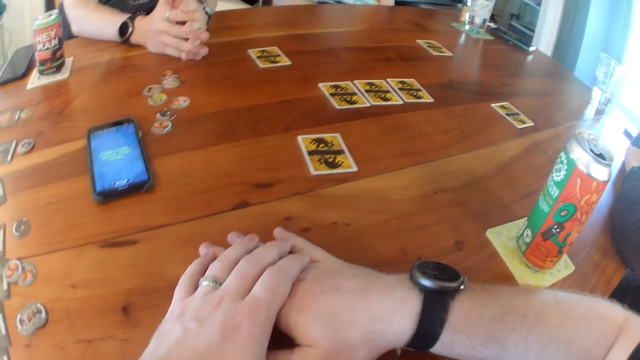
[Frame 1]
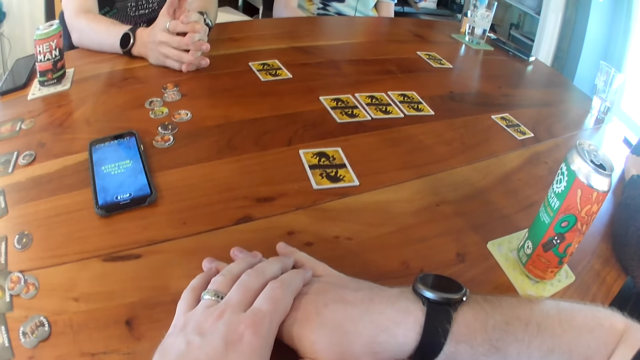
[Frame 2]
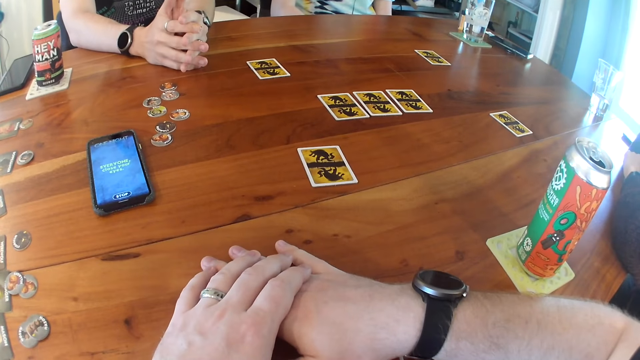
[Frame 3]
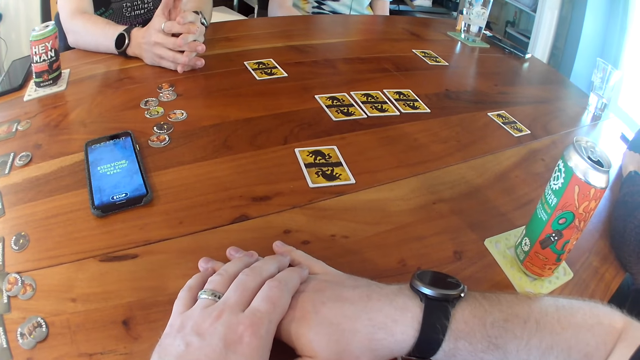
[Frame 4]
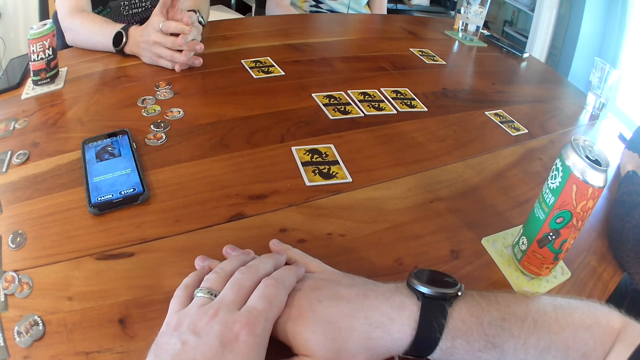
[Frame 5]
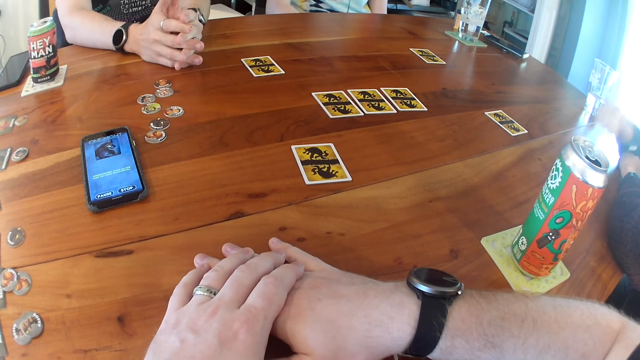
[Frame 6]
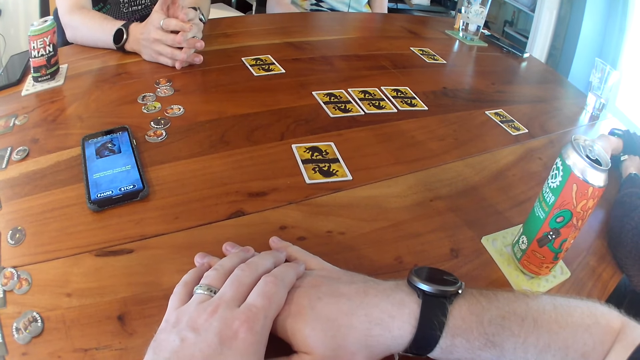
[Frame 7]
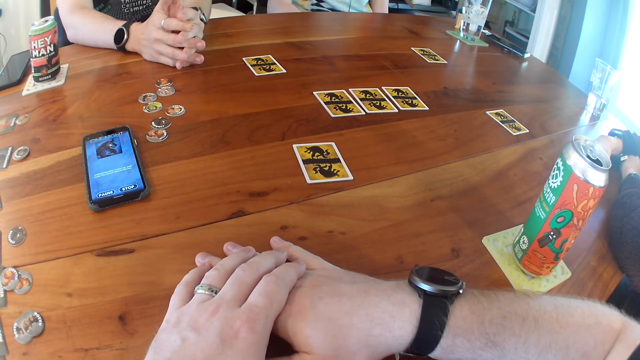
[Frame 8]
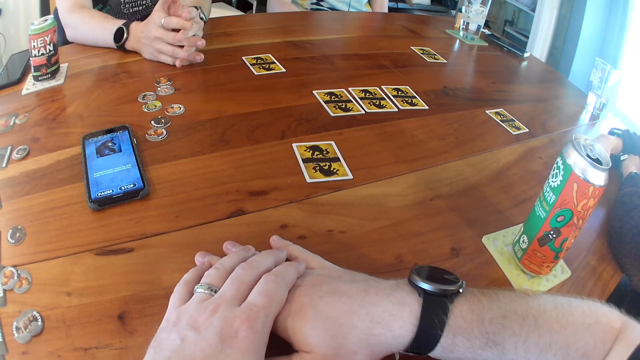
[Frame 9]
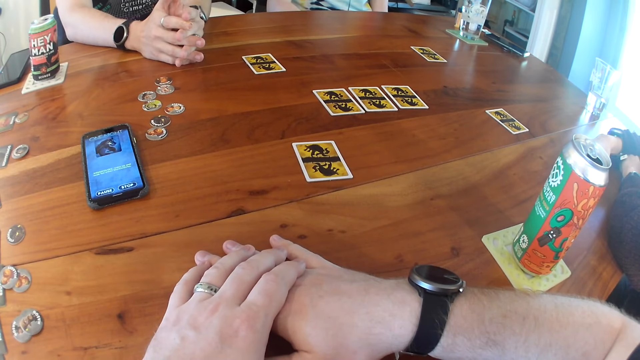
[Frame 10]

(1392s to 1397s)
The camera wearer, a person, another person and a third person play one night werewolf.

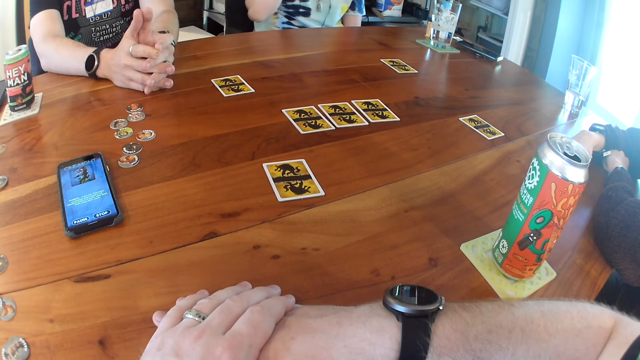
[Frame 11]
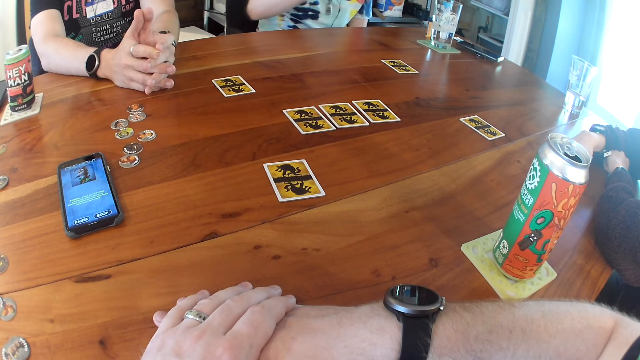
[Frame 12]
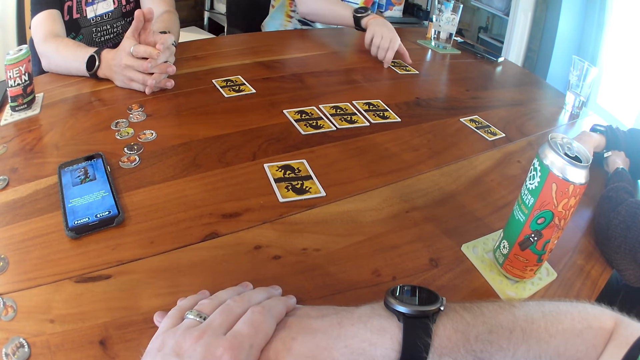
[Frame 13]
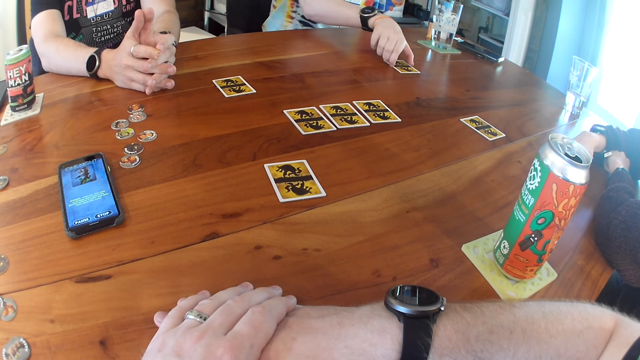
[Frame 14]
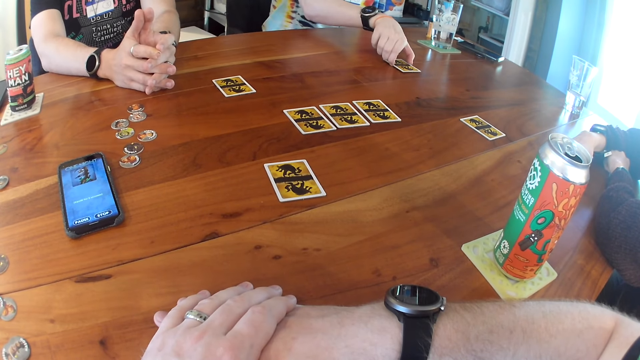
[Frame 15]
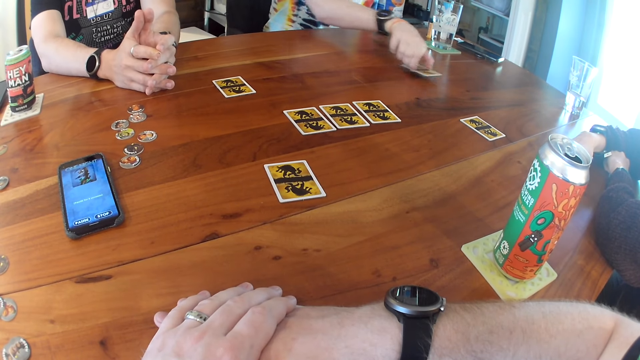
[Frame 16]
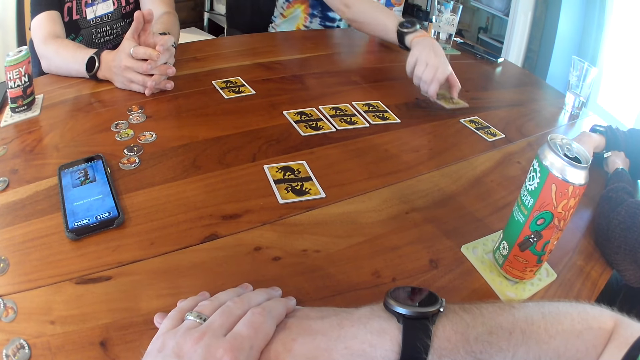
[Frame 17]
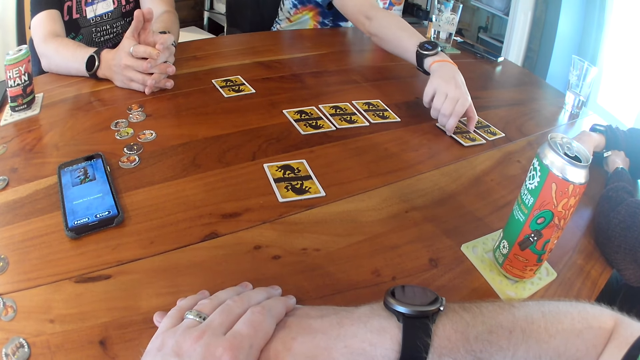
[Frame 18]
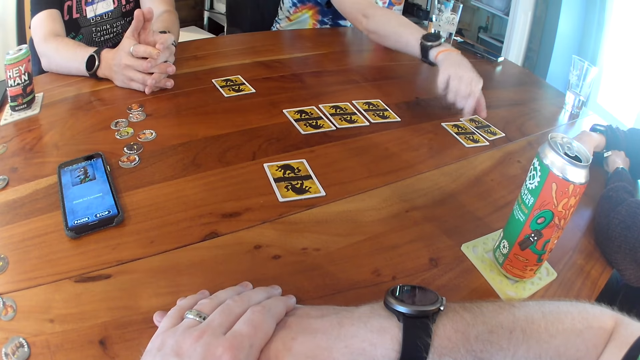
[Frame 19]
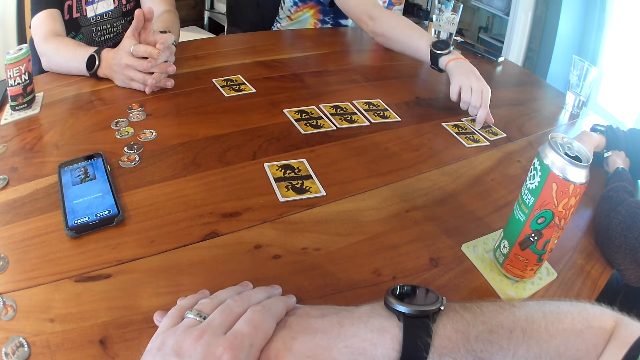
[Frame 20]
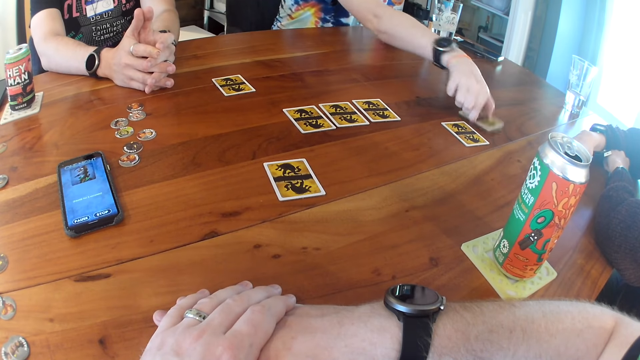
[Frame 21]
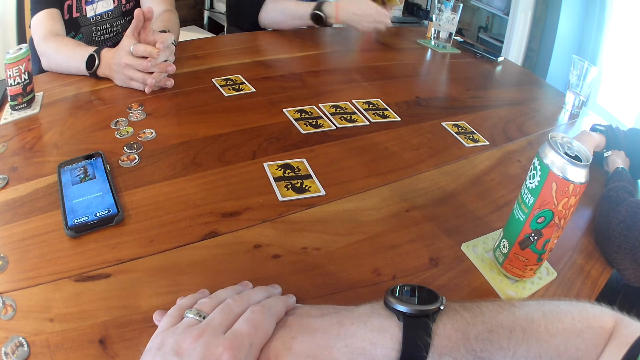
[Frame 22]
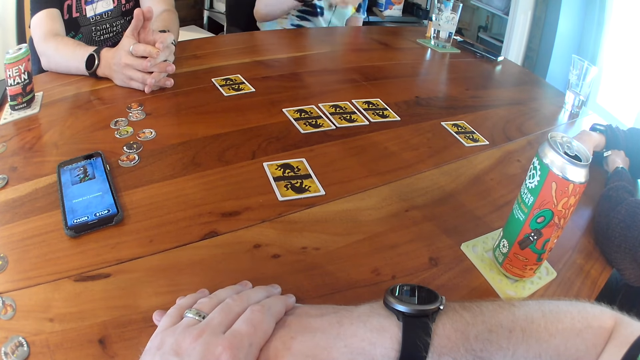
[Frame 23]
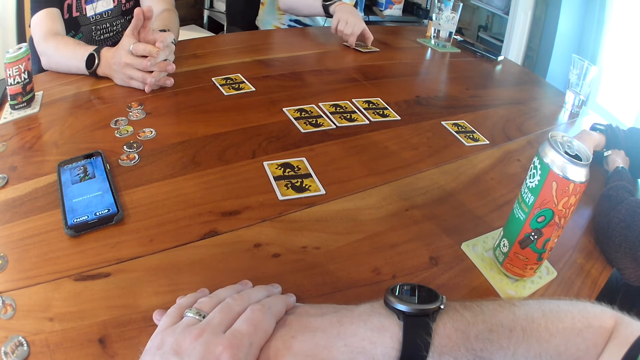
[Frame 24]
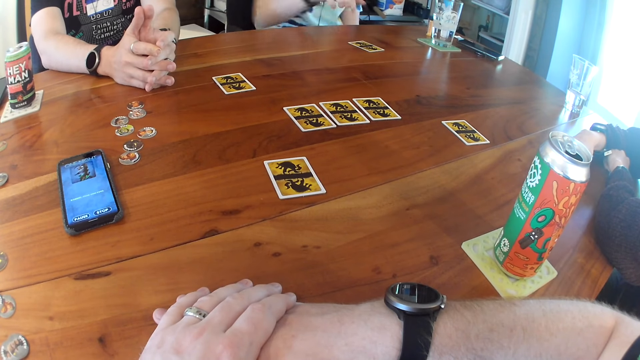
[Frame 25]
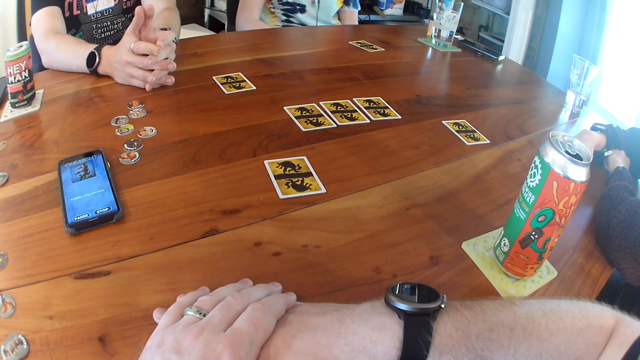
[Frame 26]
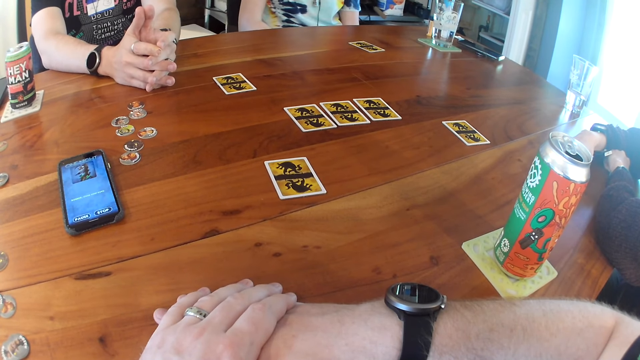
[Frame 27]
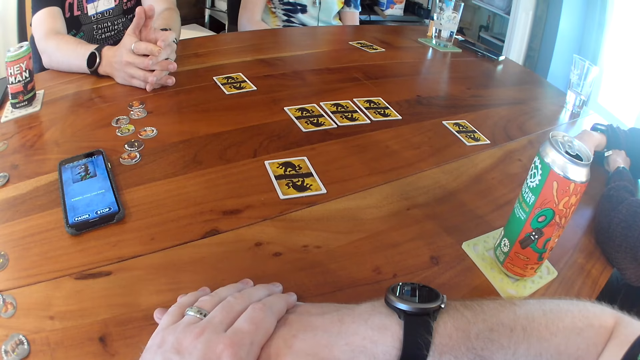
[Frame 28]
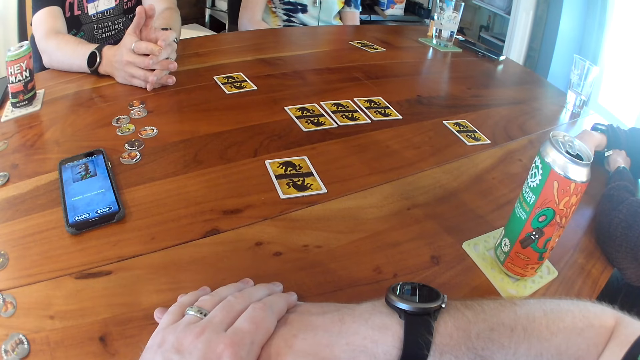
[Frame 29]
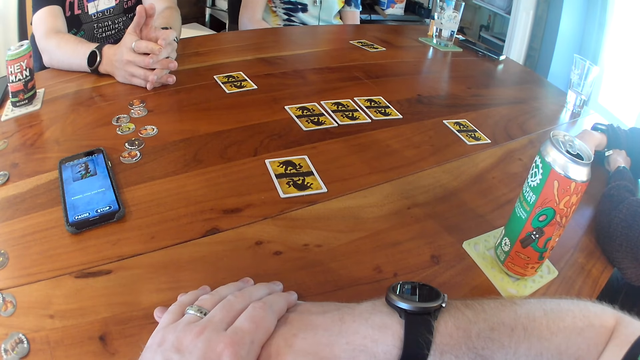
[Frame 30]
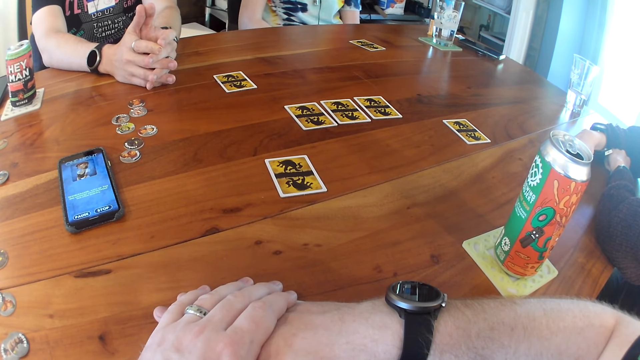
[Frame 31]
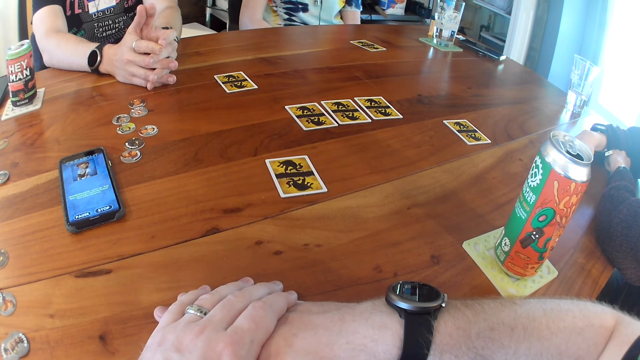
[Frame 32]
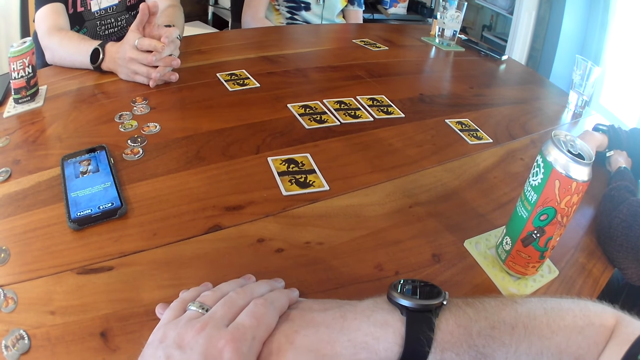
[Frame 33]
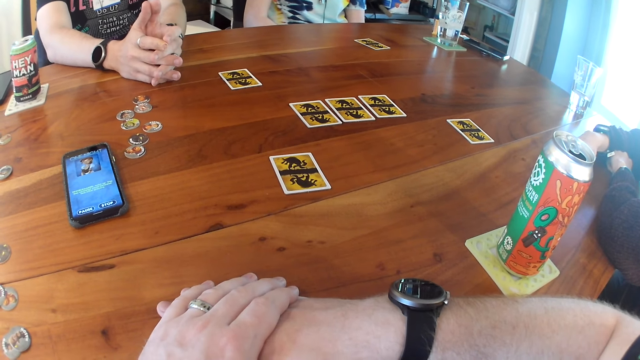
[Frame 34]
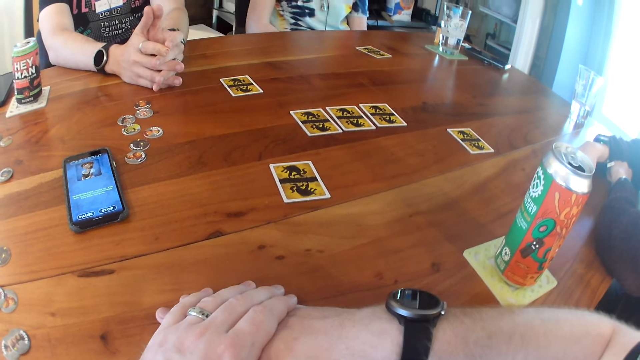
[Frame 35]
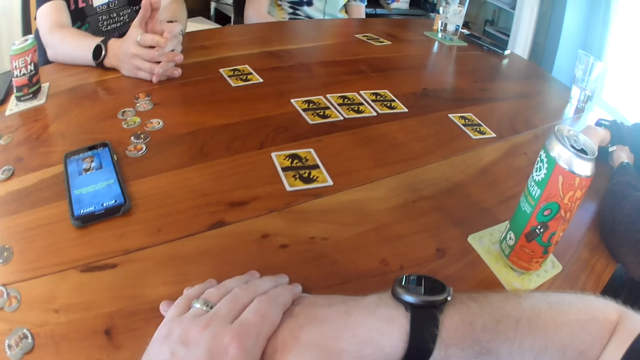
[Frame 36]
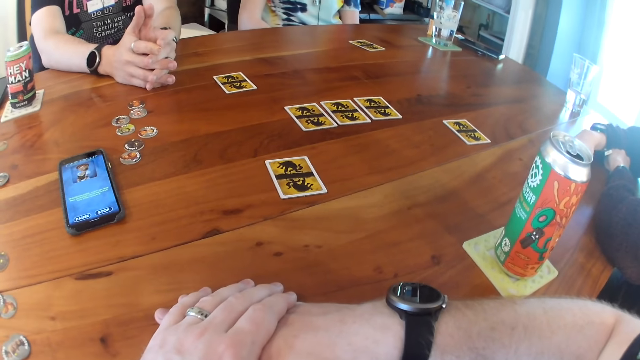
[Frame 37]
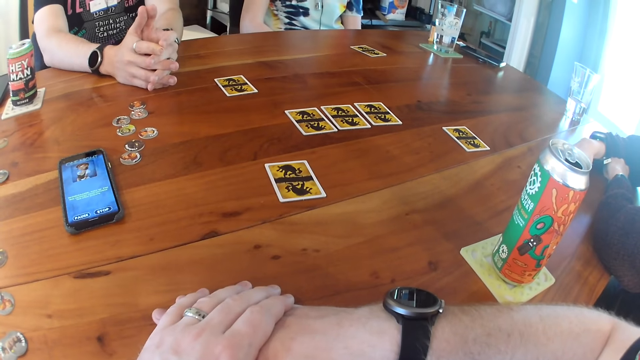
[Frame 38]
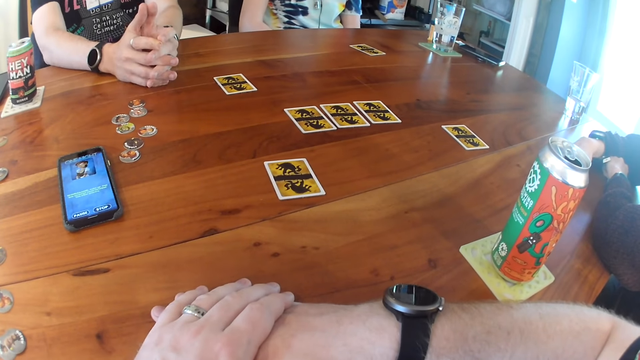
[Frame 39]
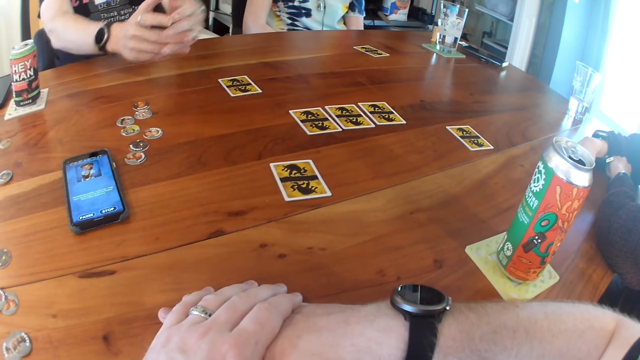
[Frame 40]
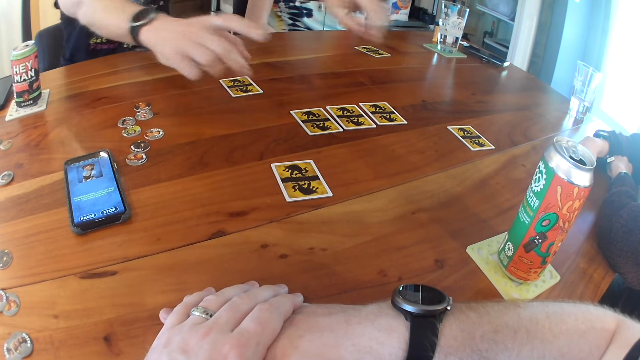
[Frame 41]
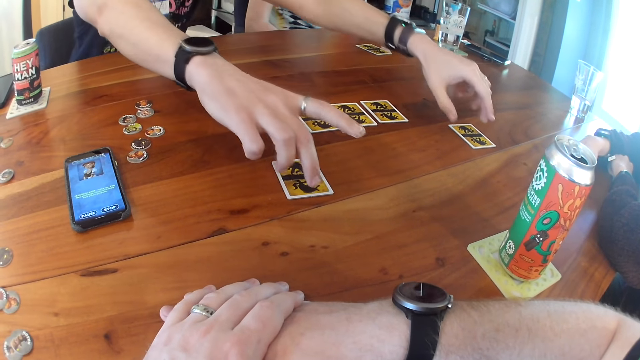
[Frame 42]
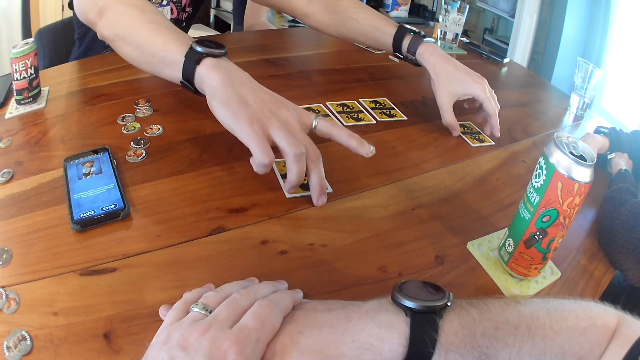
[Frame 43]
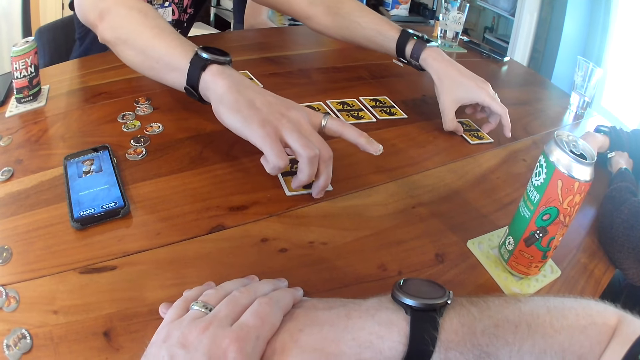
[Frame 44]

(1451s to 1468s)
A woman moves the card on the table with her right hand. The woman moves the card on the table with her right hand. A man moves a card on the table with his right hand. The man moves the card on the table with his left hand.
